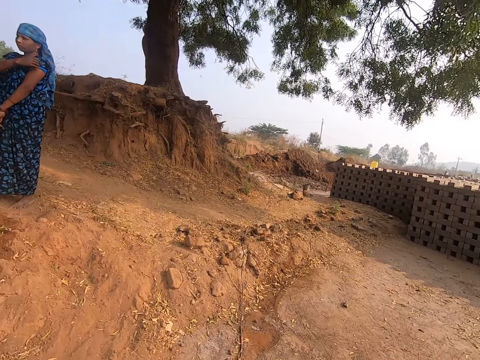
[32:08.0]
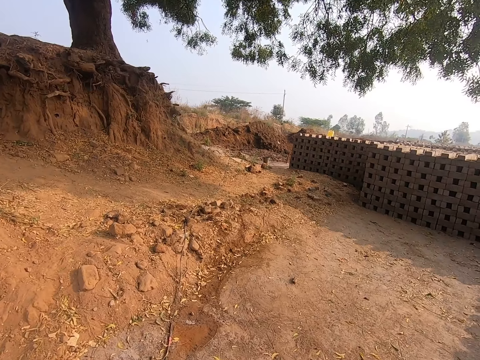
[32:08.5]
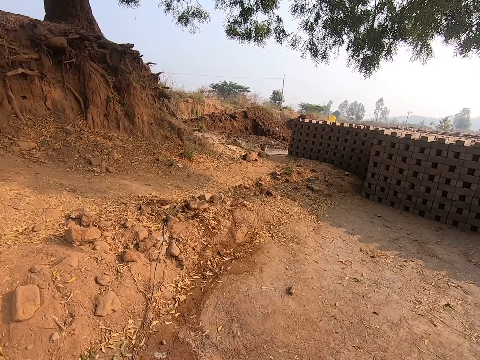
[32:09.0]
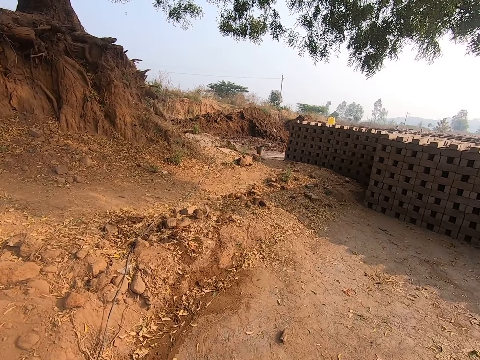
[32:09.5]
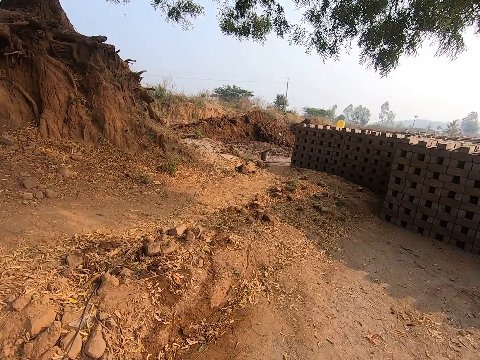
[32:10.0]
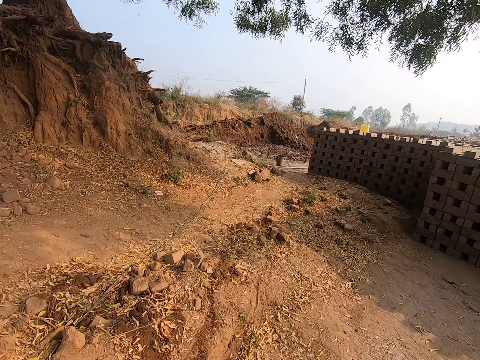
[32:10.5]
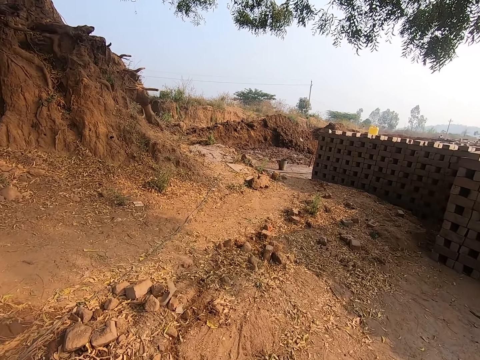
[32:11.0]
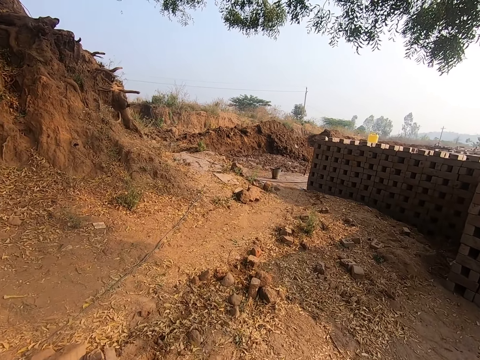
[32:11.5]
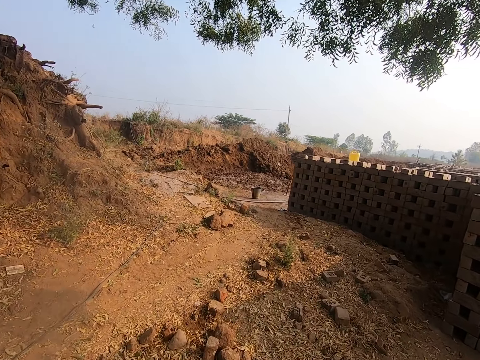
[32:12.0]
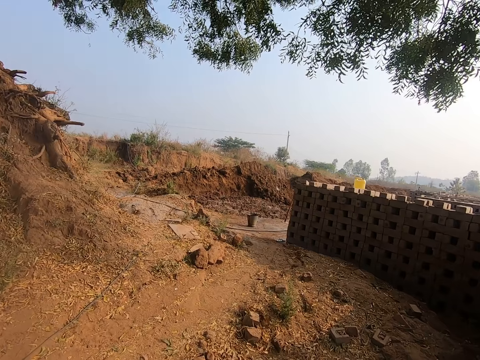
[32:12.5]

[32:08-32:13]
The camera wearer walks.

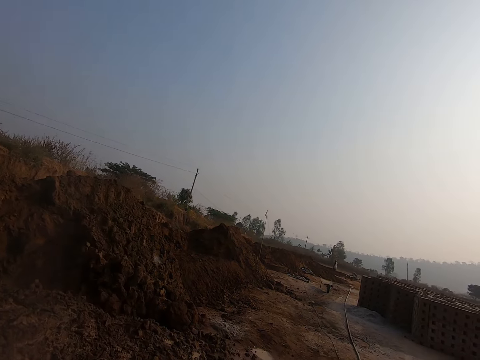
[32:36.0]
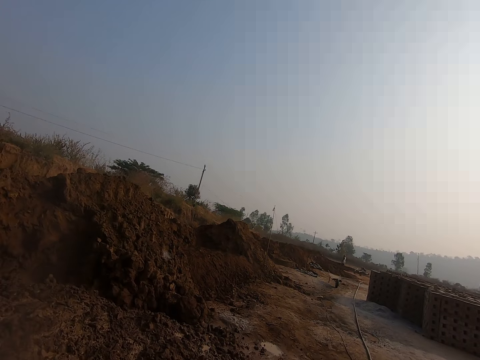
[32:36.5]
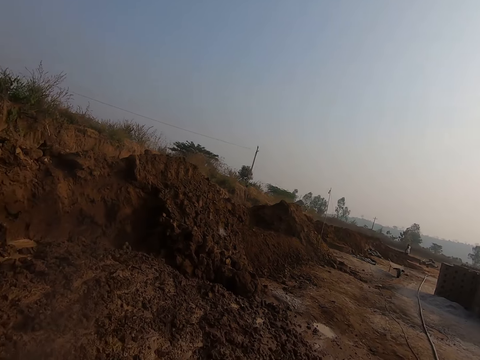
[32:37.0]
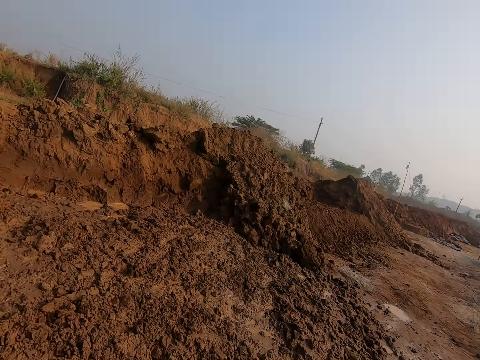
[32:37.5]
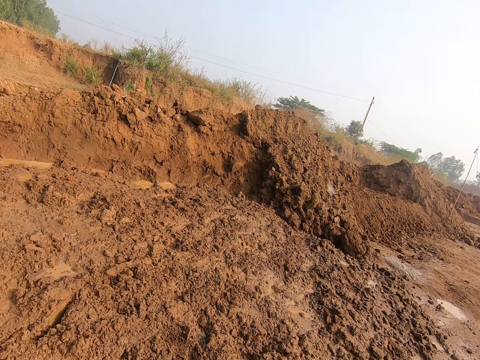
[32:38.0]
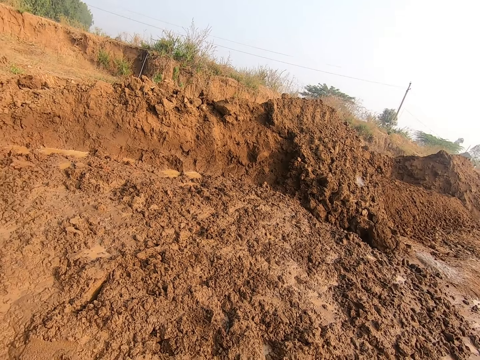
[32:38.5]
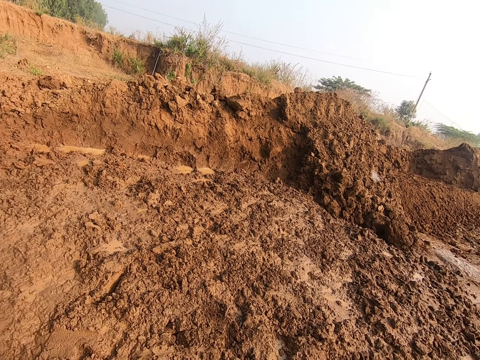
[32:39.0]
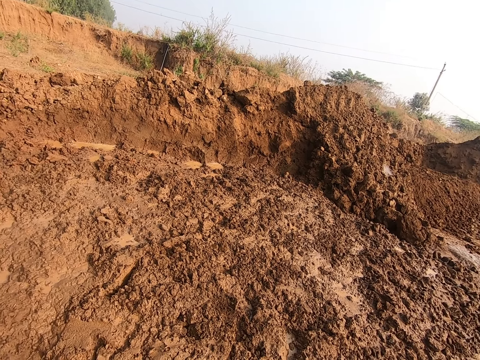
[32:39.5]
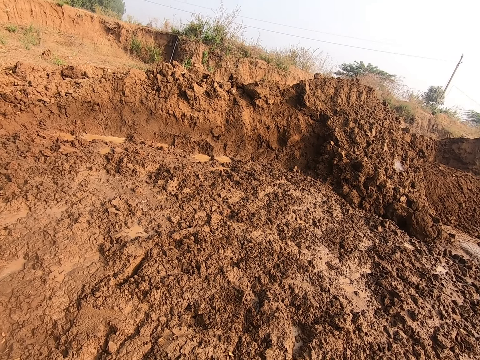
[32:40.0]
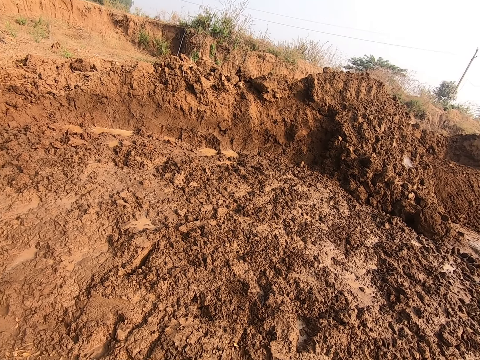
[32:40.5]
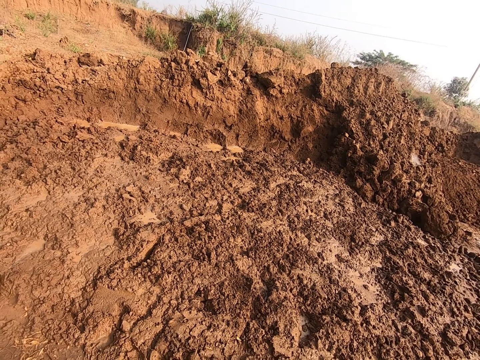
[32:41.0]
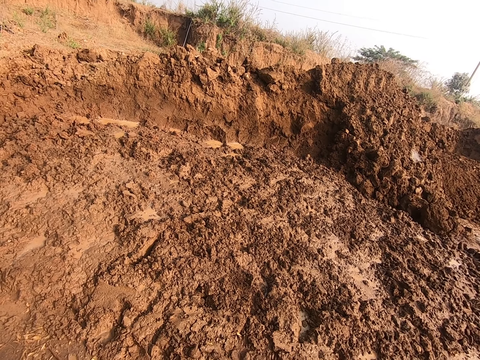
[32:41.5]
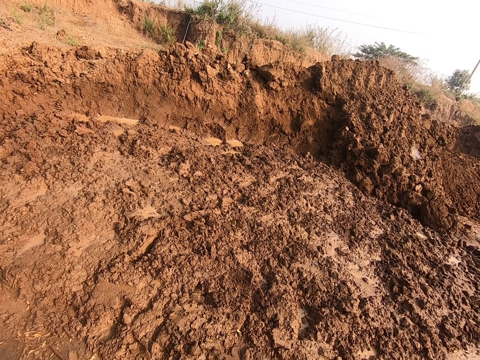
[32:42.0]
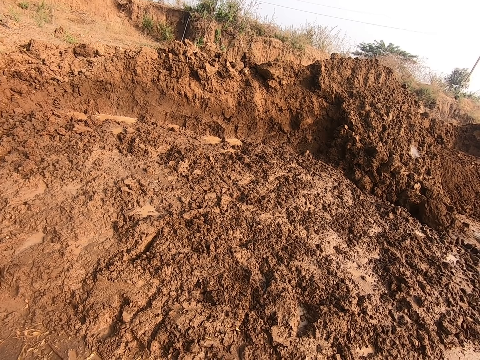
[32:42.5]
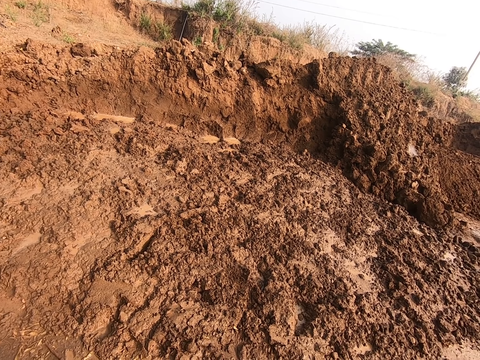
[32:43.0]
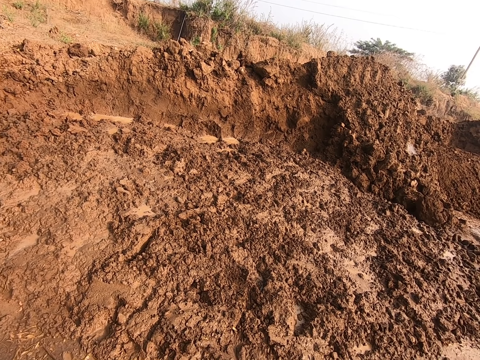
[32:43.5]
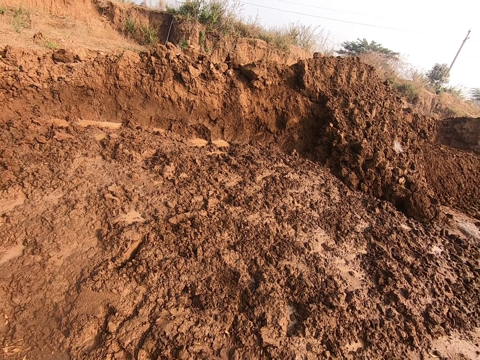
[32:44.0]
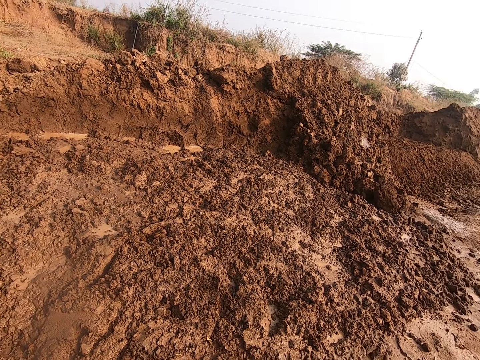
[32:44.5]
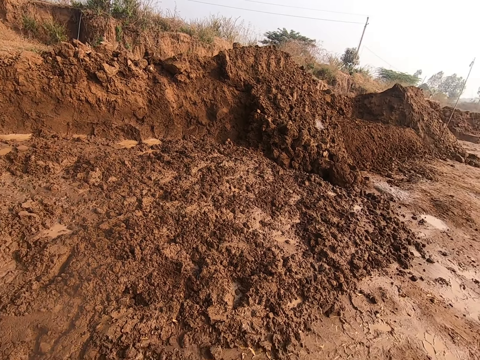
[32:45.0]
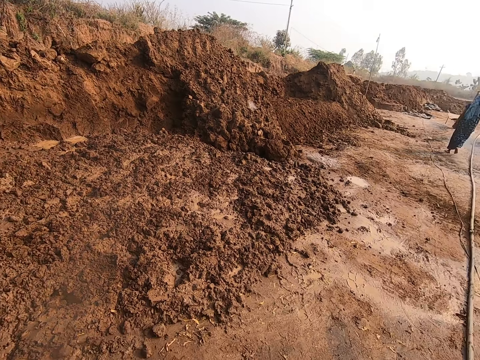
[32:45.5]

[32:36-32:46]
The camera wearer looks around.

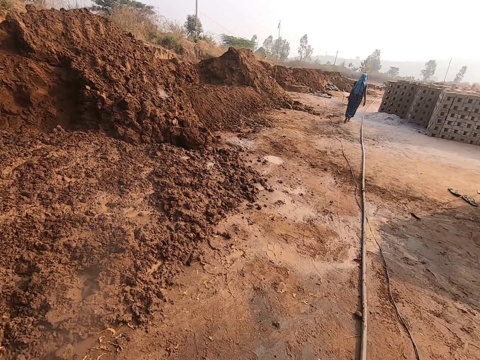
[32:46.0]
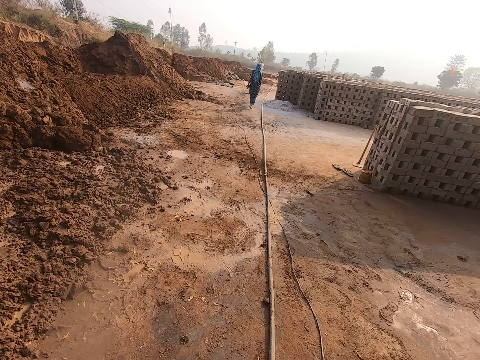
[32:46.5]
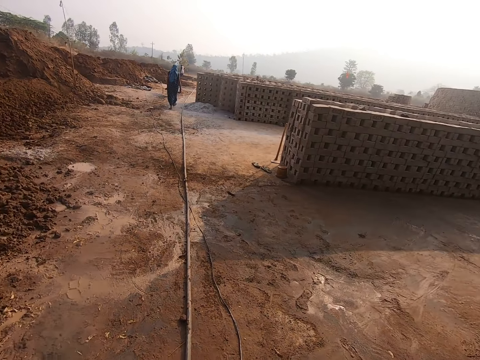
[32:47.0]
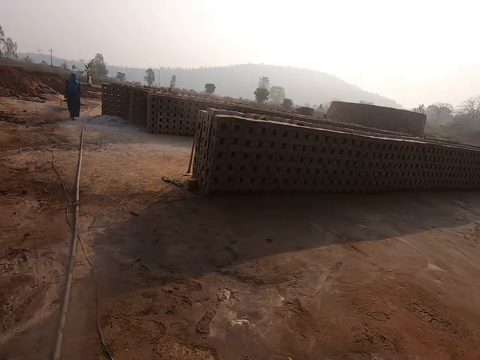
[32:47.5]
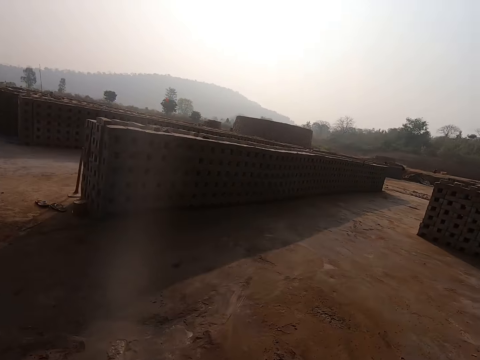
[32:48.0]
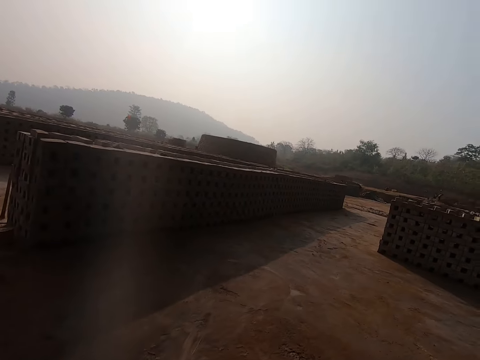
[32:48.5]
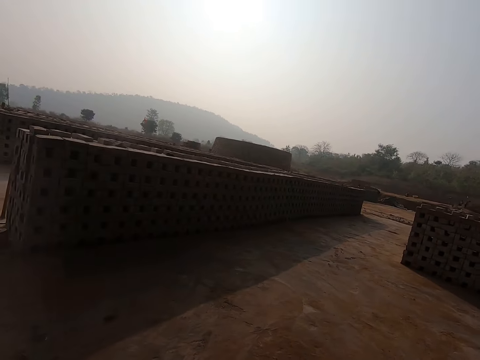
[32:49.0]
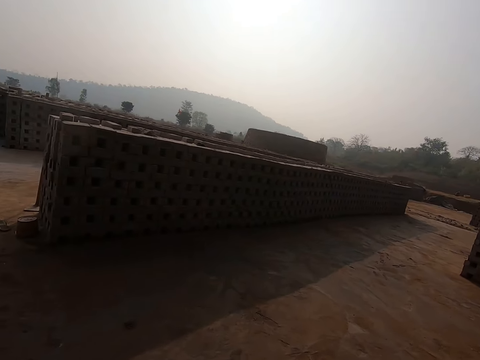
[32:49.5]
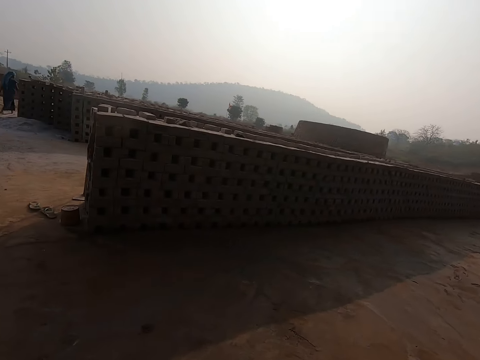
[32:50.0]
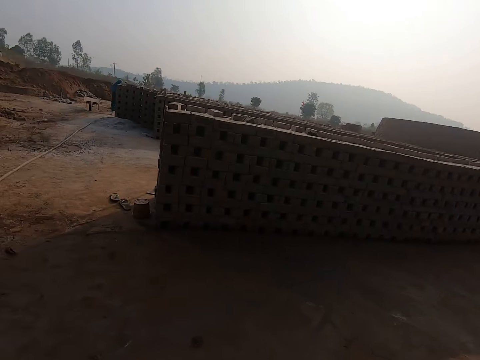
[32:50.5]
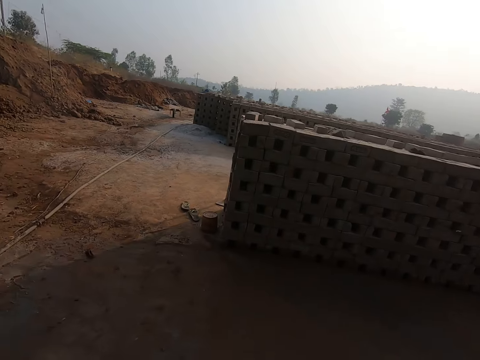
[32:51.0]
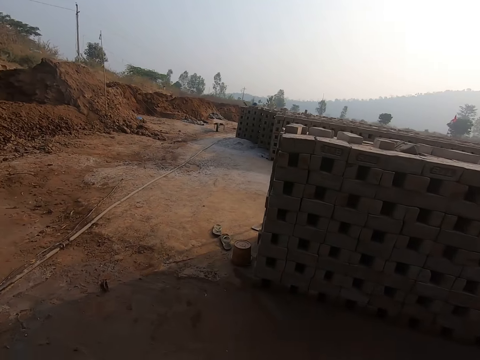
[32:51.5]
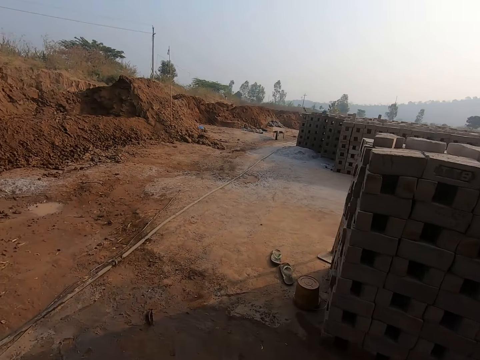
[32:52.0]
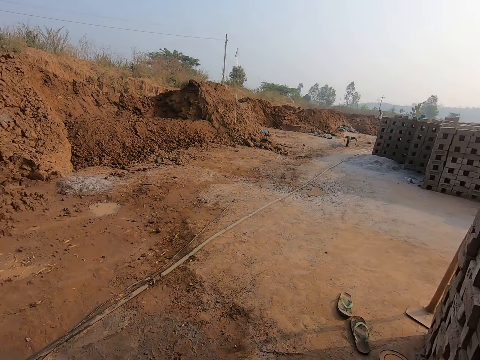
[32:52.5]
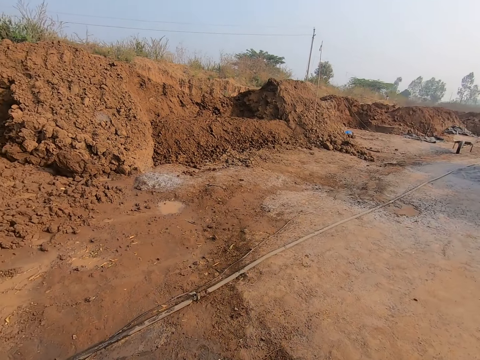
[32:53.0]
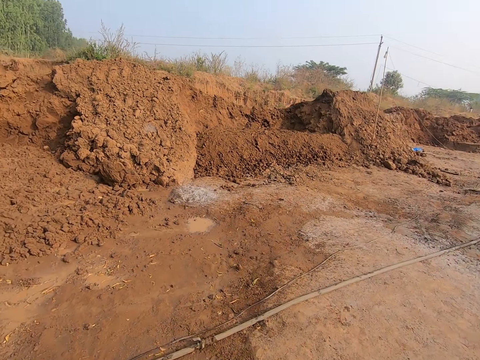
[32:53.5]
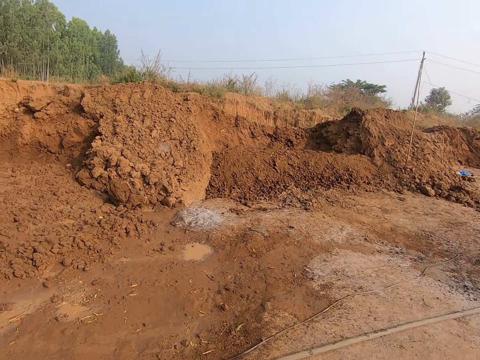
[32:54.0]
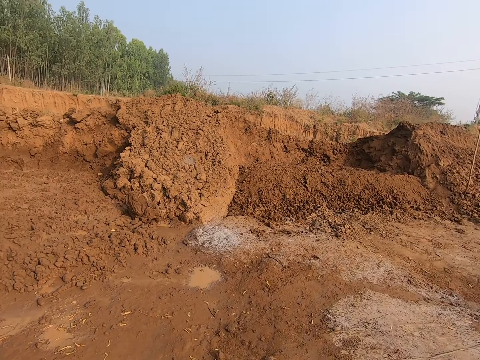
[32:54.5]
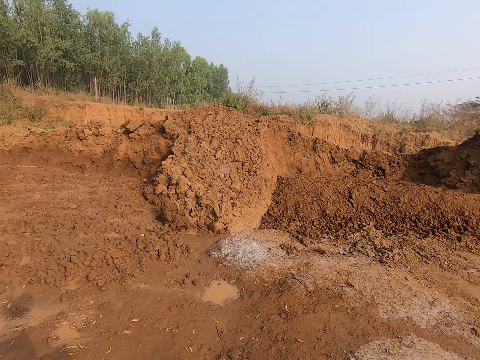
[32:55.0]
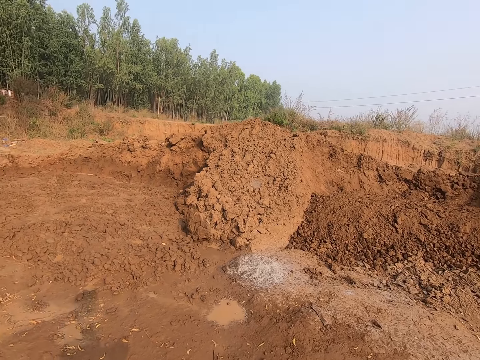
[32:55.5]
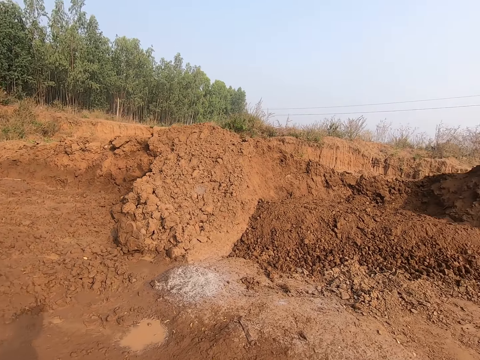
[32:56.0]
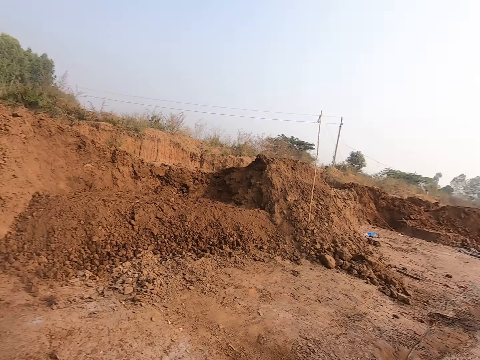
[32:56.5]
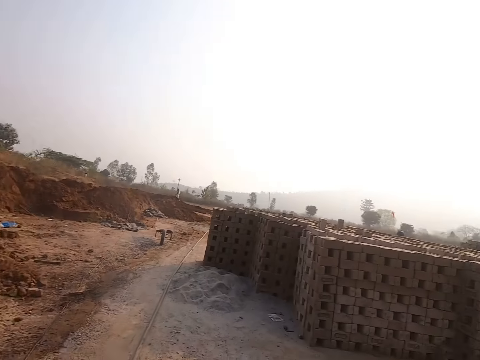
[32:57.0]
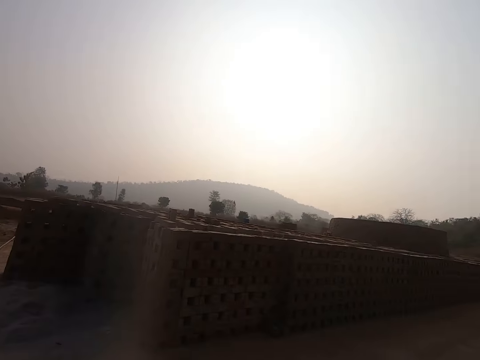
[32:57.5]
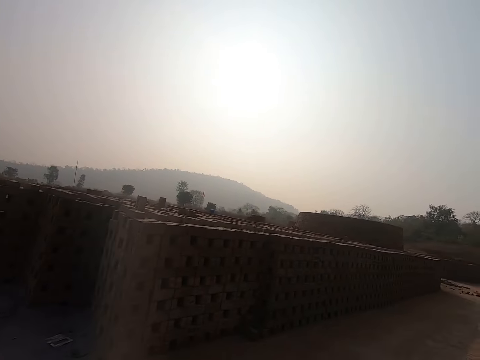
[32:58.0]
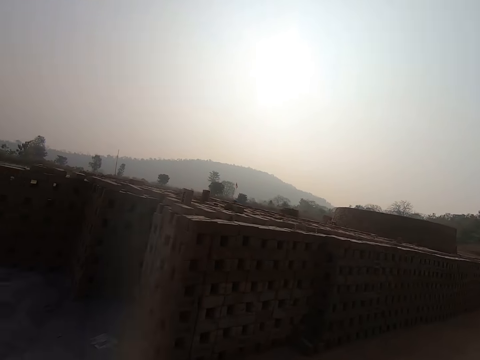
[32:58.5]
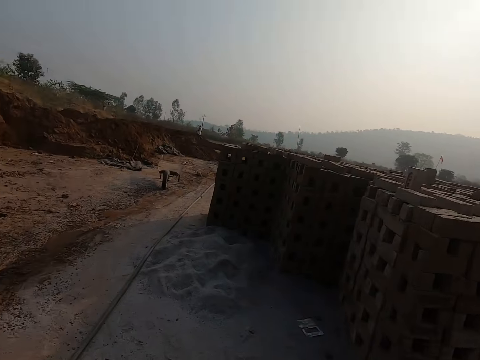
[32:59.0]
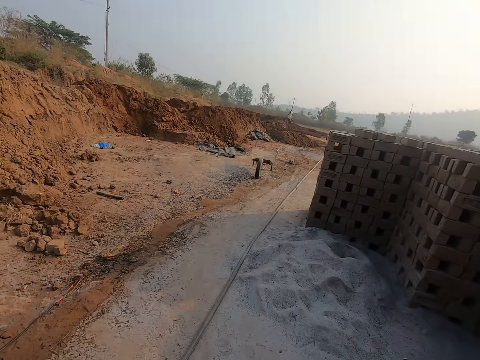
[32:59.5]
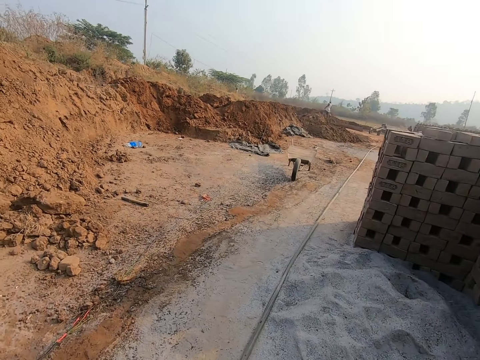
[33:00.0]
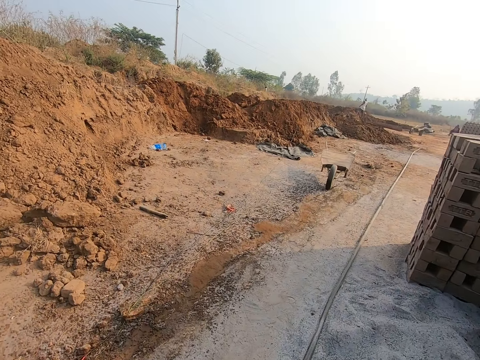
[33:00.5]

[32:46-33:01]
The camera wearer walks.
